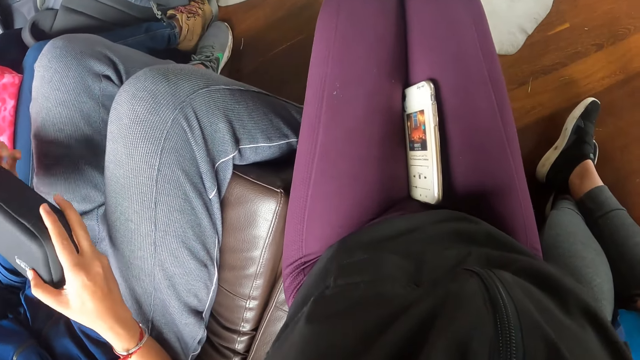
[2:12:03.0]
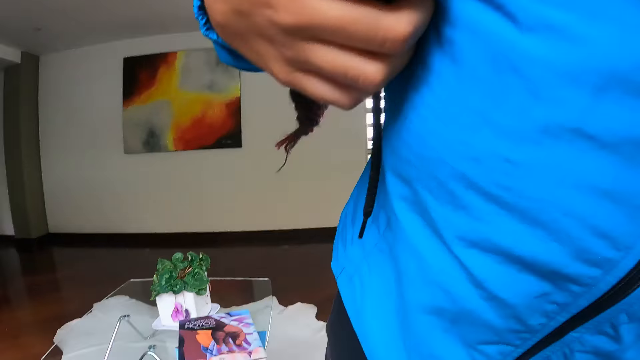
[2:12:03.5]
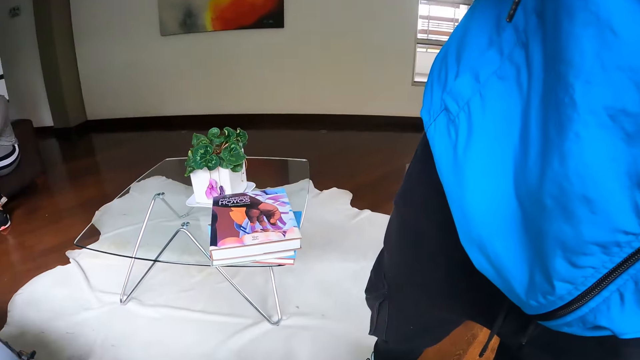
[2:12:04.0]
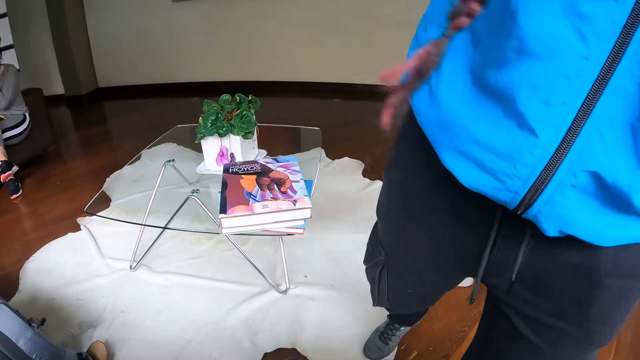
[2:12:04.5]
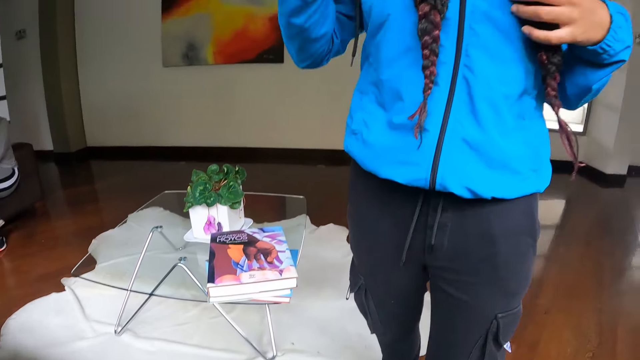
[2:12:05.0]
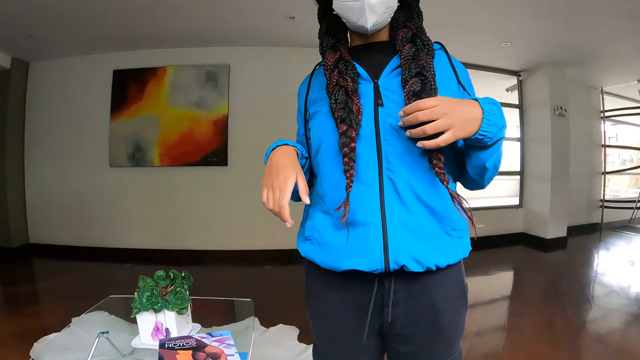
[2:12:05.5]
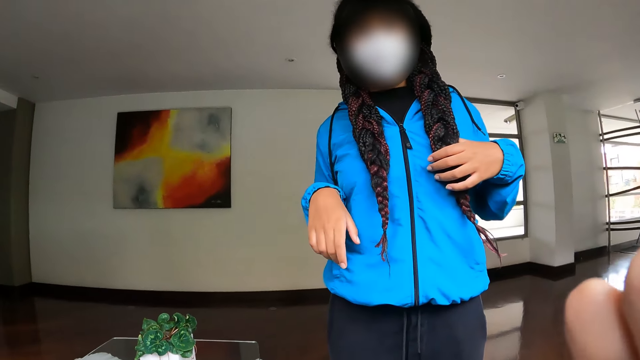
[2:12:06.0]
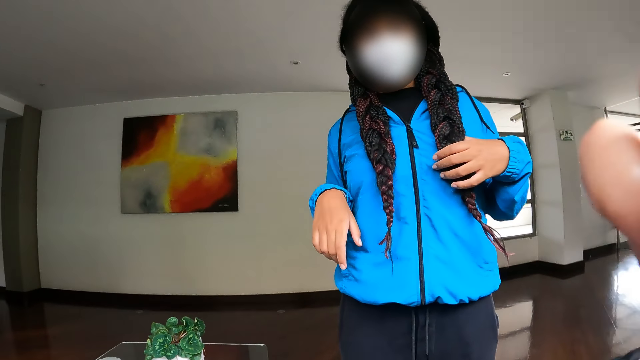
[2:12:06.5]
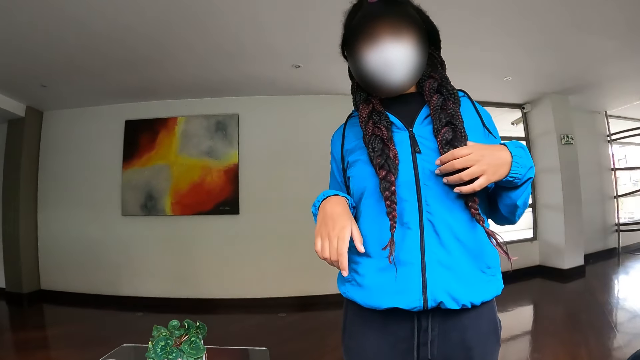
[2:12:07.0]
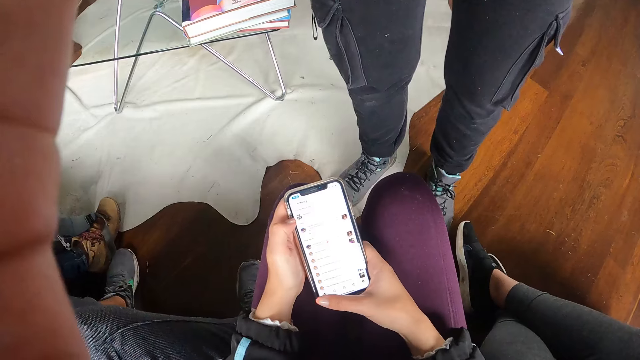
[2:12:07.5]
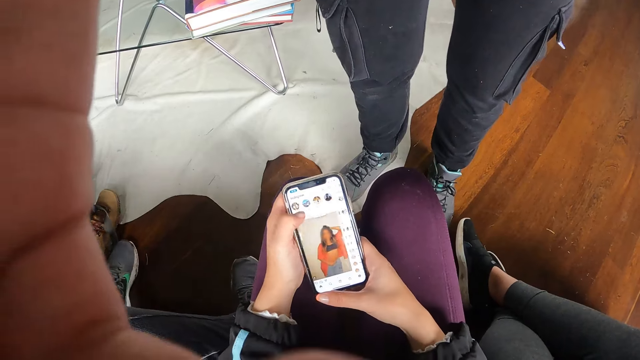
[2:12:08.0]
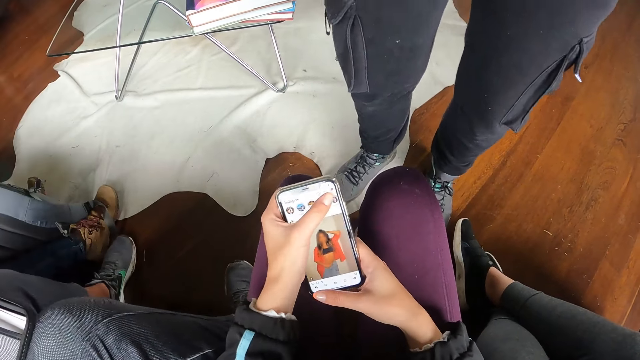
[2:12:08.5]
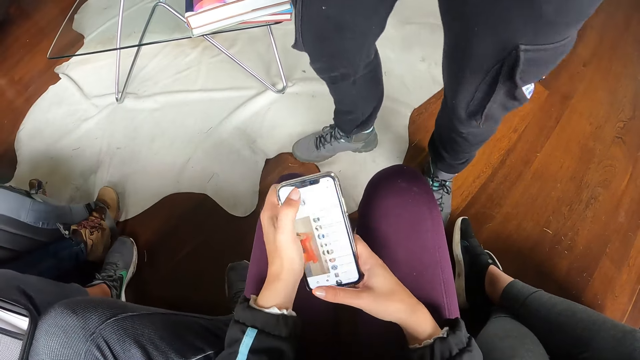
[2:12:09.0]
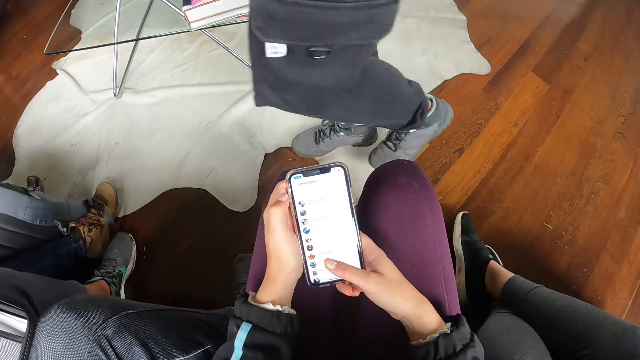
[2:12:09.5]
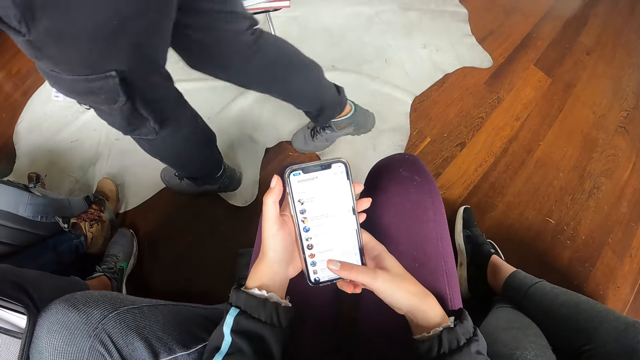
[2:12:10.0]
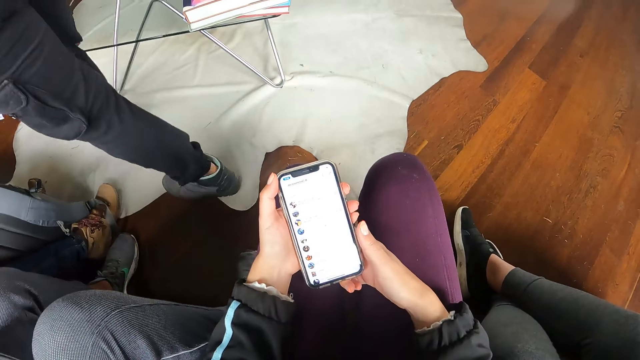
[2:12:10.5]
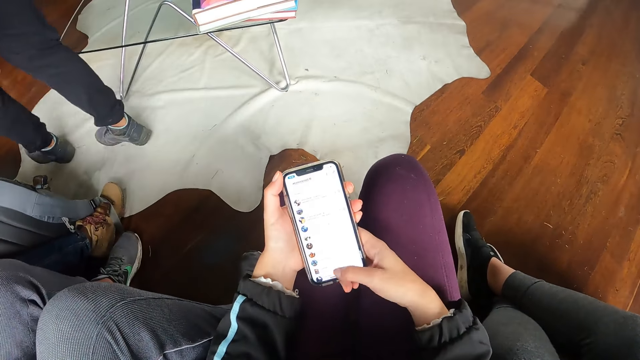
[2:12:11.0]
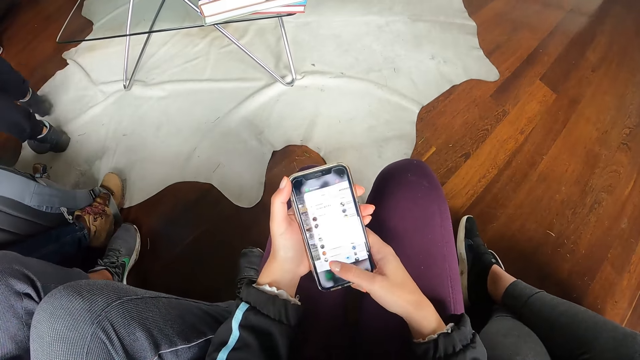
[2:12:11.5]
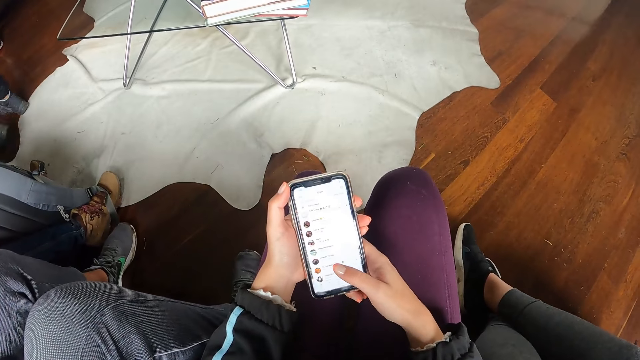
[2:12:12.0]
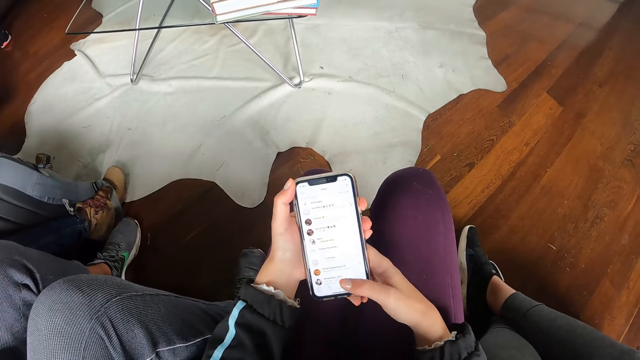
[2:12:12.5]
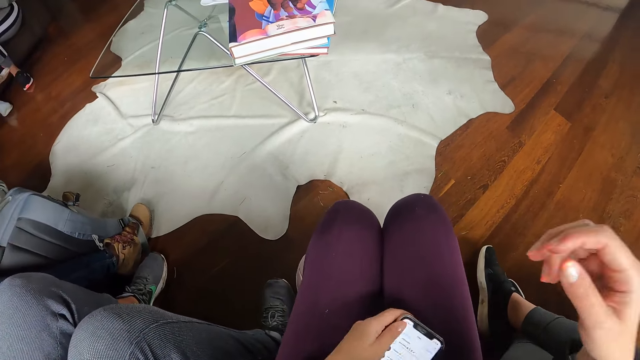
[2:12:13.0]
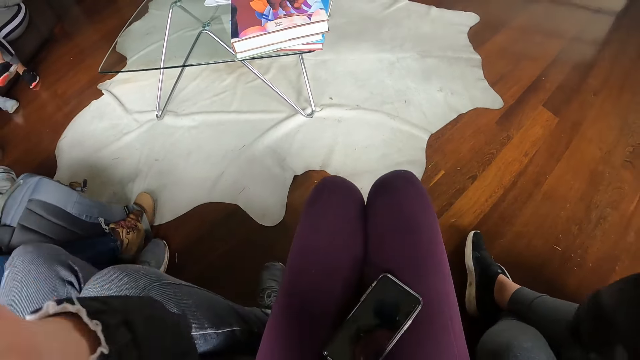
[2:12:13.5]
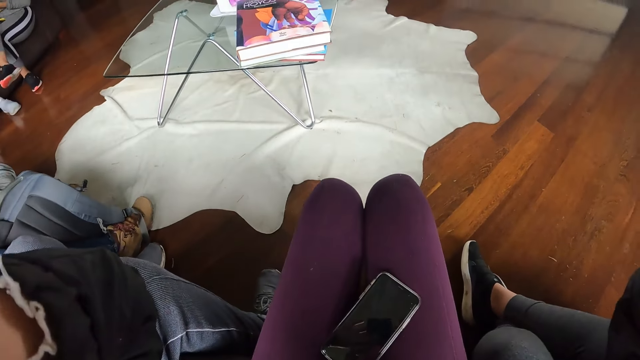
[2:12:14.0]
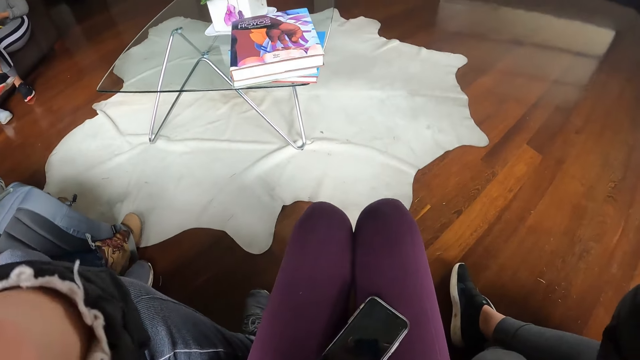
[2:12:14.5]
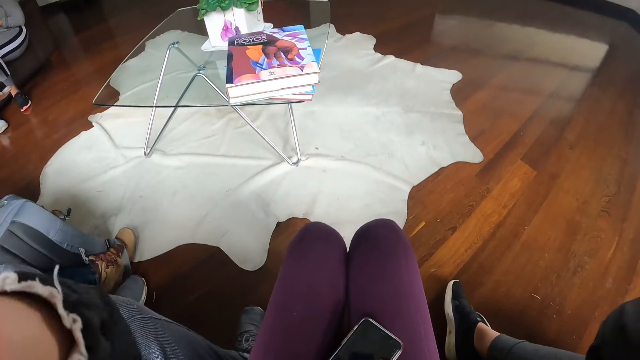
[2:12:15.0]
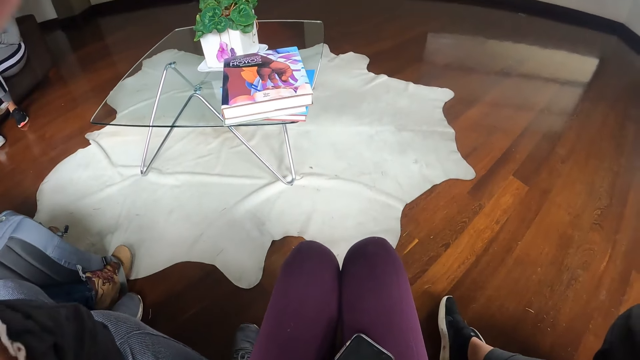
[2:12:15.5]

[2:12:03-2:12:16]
A woman holds the shoulder strap of a backpack on her back with her right hand. The woman holds her hair with her left hand. The camera wearer adjusts a camera on her head with her right hand. The woman stands in front of the camera wearer. The woman holds the camera on the camera wearer's head with her right hand. The camera wearer operates the phone in both hands. She drops the phone in her left hand on her thigh. She adjusts her hair with both hands. The woman walks in the room. The camera wearer lifts her hands to something.

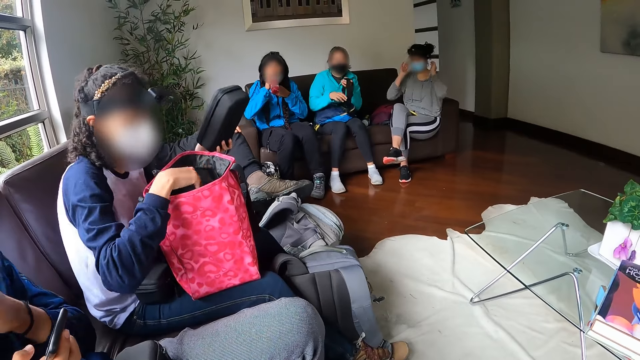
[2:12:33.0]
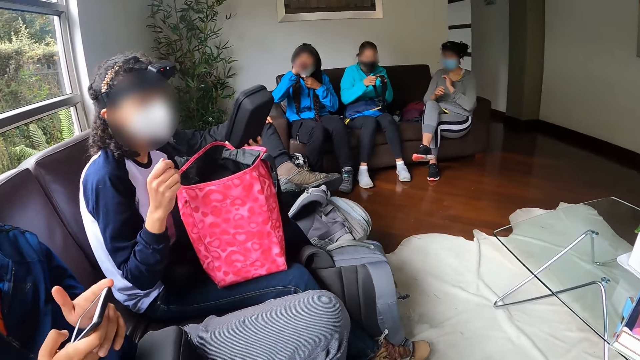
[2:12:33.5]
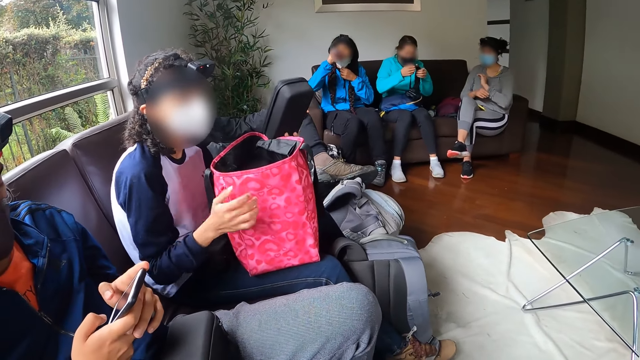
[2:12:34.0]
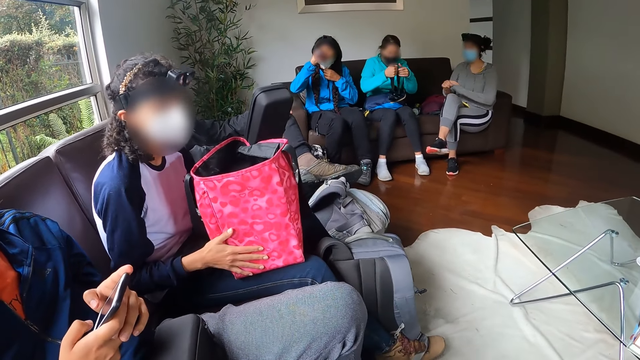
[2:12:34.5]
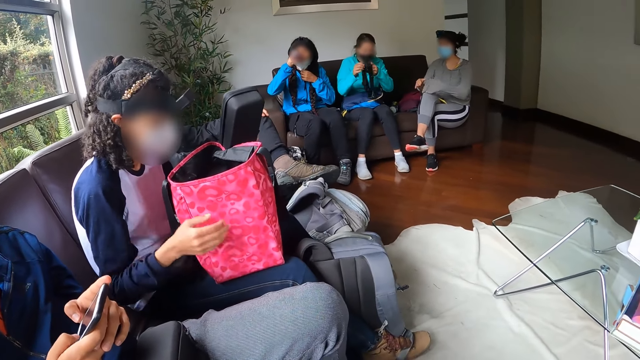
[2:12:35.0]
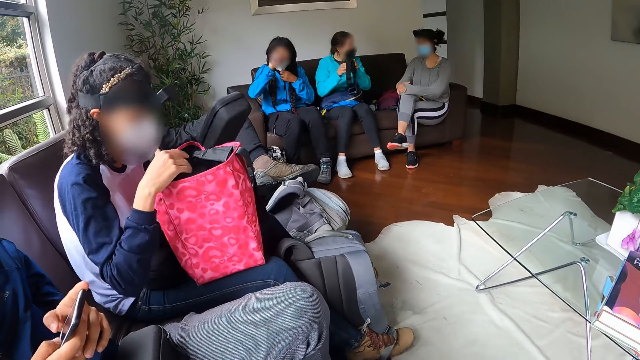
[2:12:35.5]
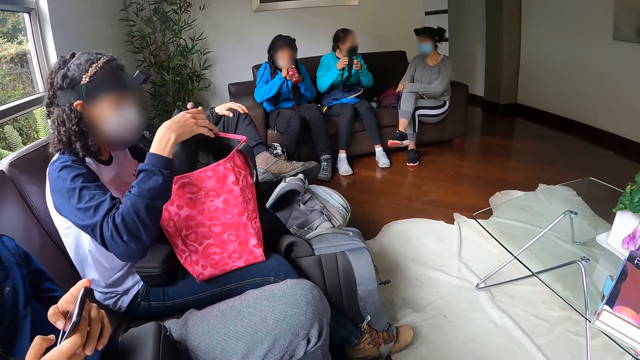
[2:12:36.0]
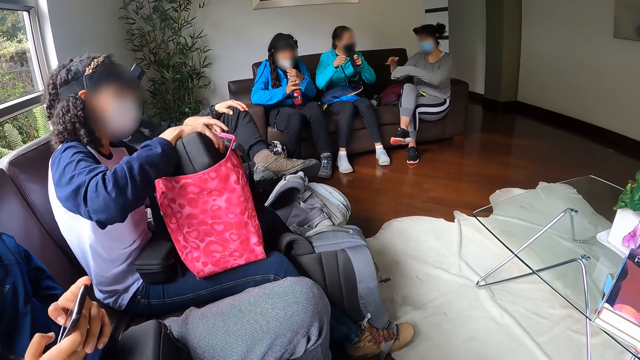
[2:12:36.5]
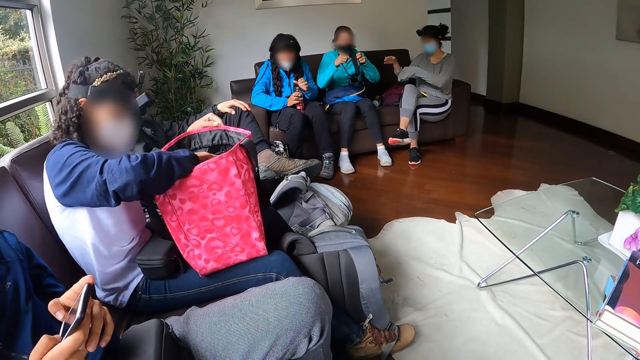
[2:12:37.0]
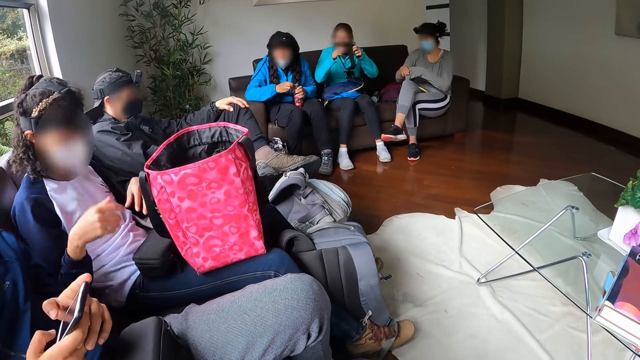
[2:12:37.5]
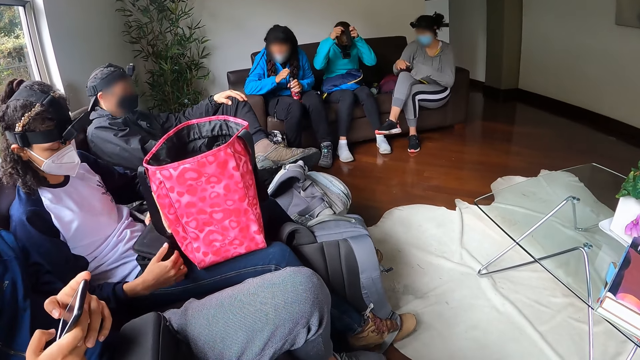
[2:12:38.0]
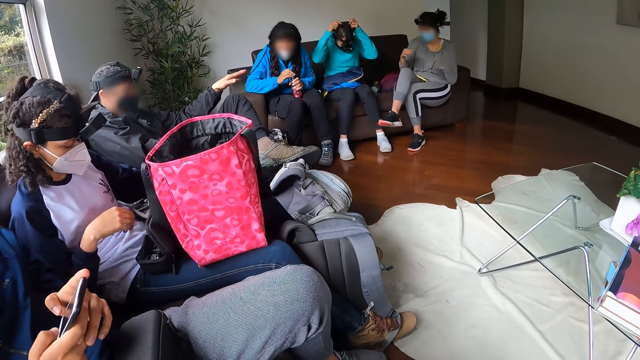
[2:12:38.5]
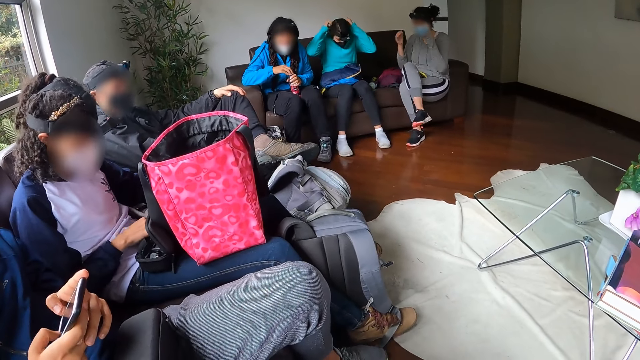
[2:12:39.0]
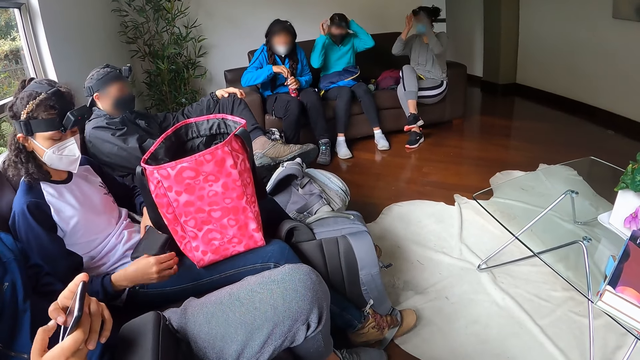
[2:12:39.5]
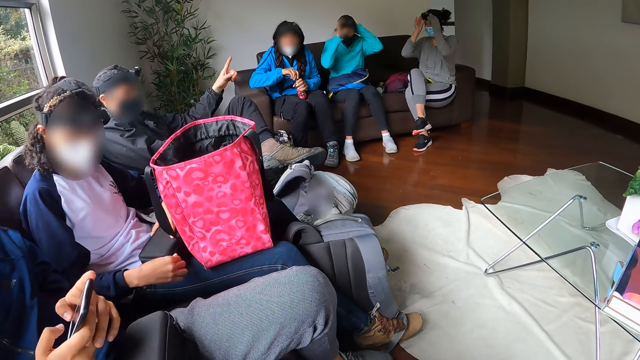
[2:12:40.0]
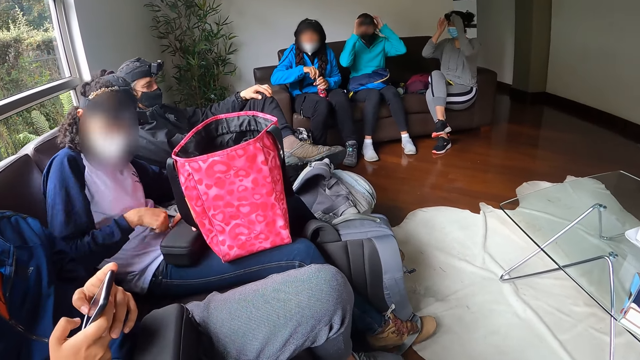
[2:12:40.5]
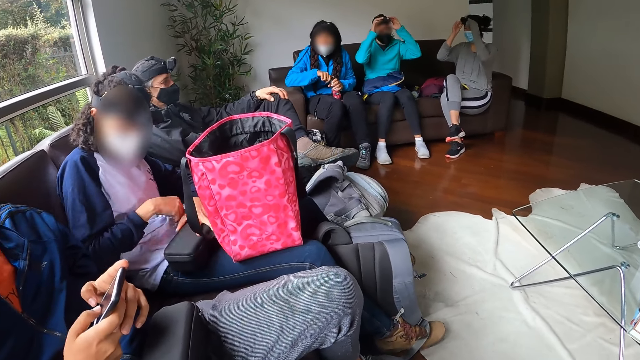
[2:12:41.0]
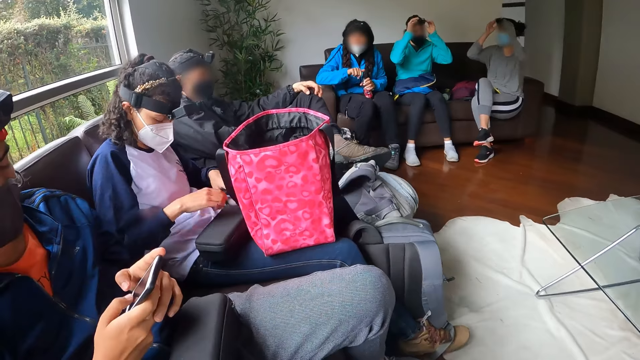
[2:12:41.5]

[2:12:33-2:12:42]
A woman adjusts the facemask on her face with her left hand and drinks from the water bottle in her right hand. Another woman holds the bag on her leg with her right hand. The second woman speaks to the camera wearer. The second woman passes the box or small bag in her left hand to her right hand and puts the box in her right hand in the pink bag on her legs. The first woman puts the water bottle in her right hand between her legs. A man uses his phone. A third woman wears the camera in both hands on her head. The first woman closes the water bottle between both legs with the lid with her right hand. The second woman touches items inside the small bag. A fourth woman adjusts the camera on her head with both hands. The second woman takes the box from her legs with her right hand.
